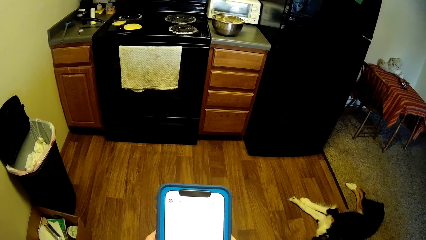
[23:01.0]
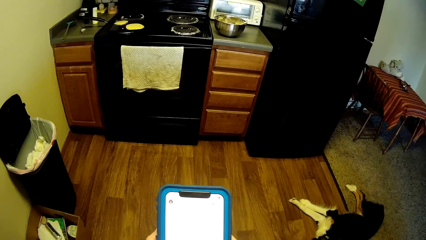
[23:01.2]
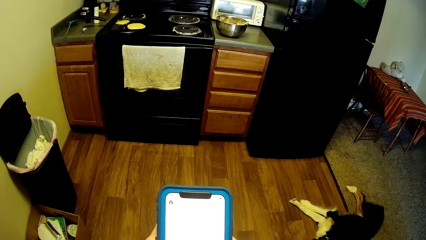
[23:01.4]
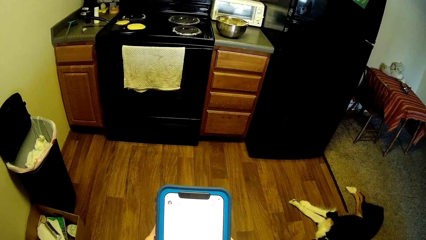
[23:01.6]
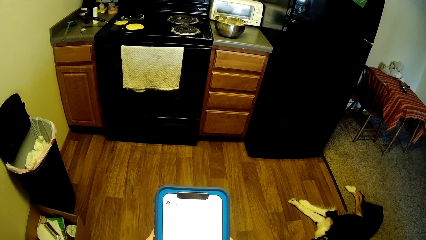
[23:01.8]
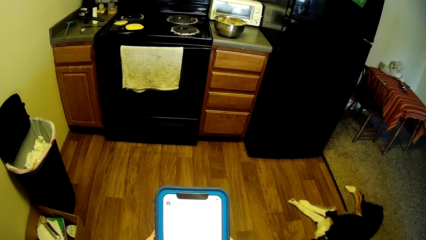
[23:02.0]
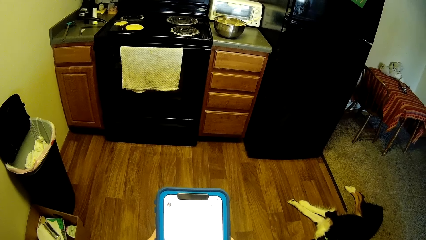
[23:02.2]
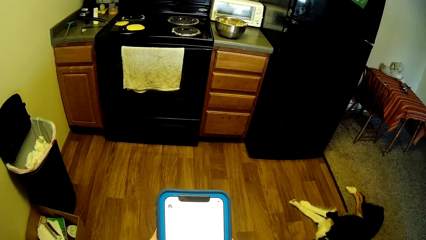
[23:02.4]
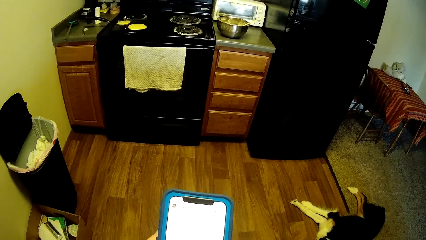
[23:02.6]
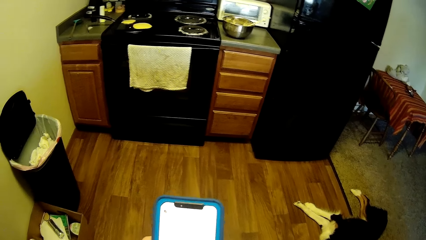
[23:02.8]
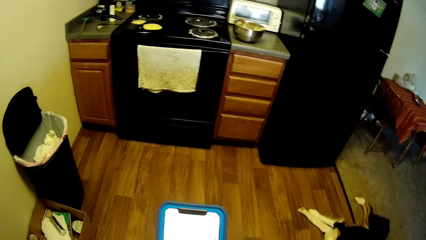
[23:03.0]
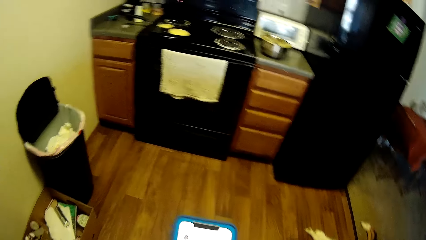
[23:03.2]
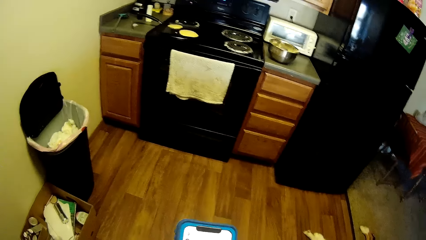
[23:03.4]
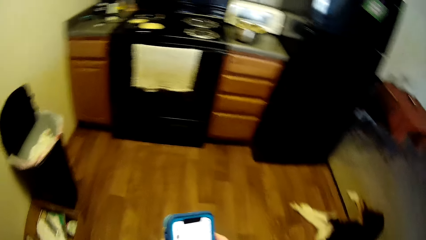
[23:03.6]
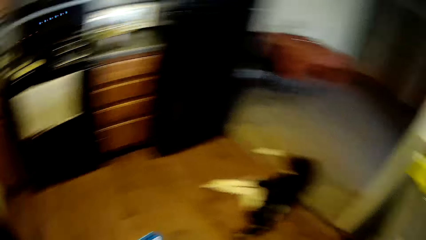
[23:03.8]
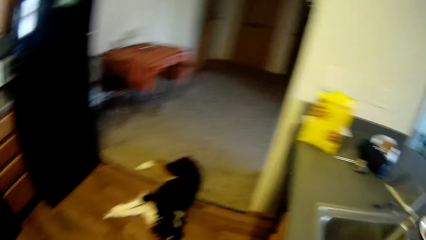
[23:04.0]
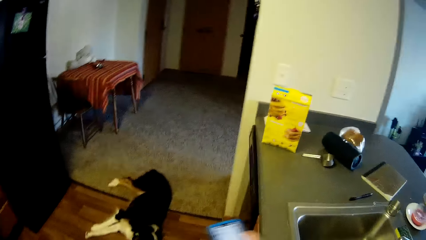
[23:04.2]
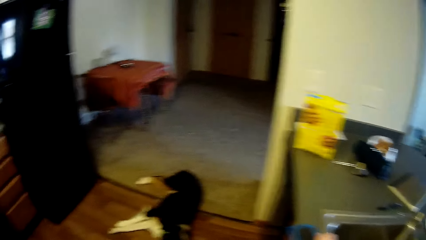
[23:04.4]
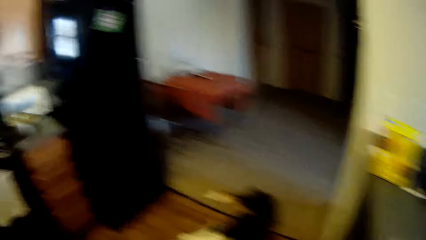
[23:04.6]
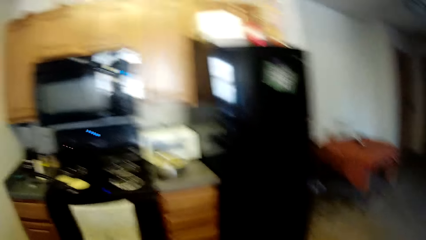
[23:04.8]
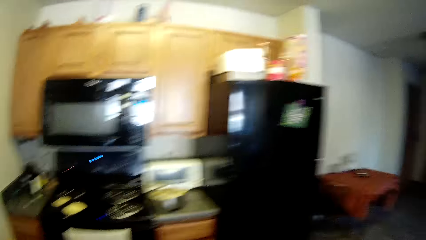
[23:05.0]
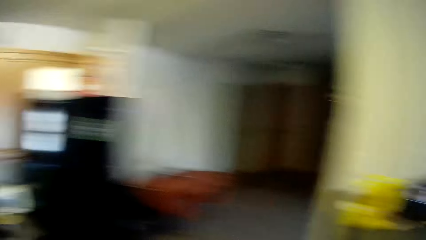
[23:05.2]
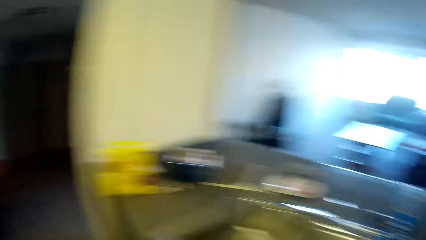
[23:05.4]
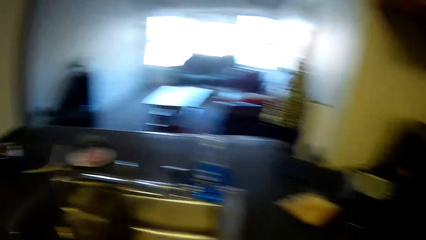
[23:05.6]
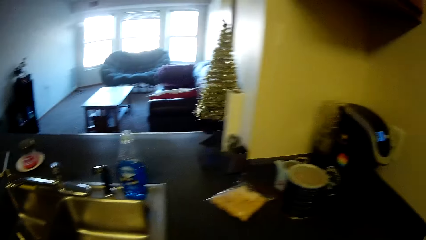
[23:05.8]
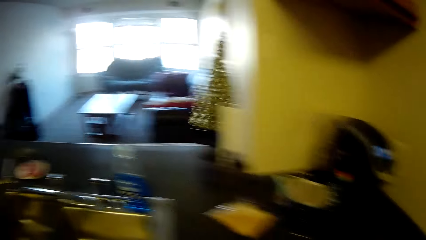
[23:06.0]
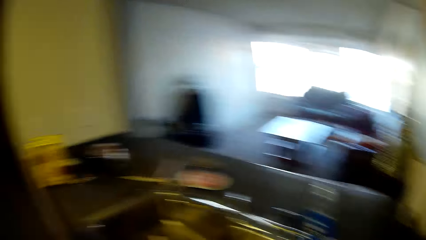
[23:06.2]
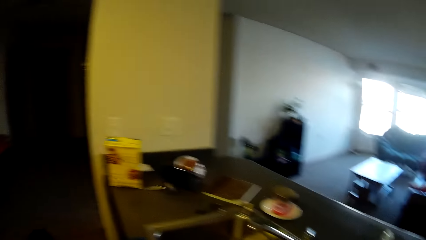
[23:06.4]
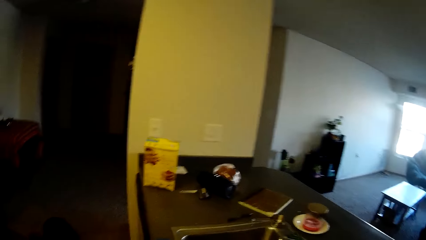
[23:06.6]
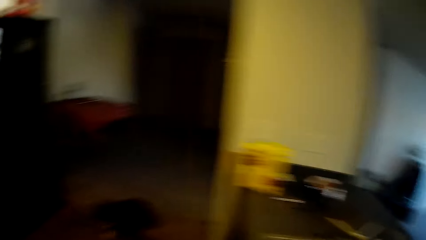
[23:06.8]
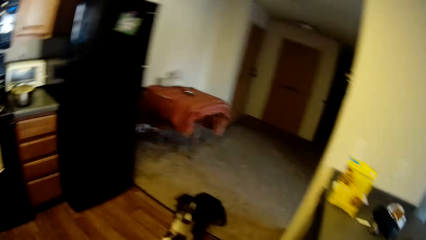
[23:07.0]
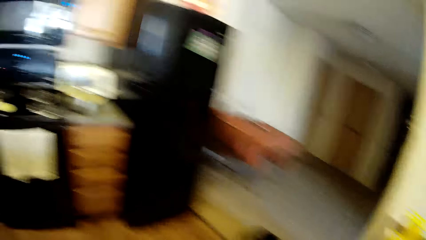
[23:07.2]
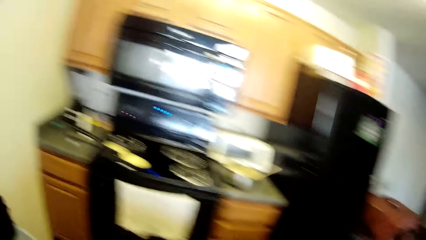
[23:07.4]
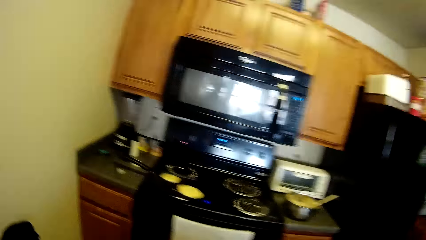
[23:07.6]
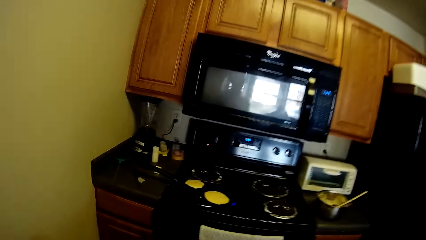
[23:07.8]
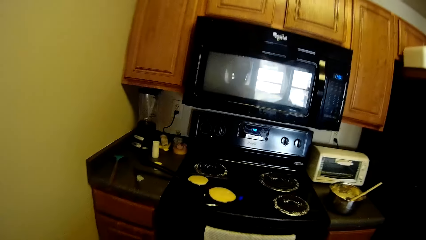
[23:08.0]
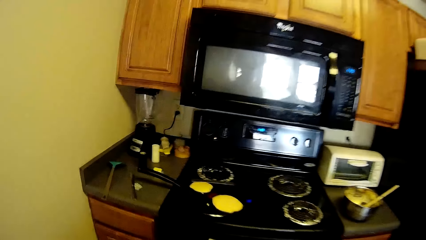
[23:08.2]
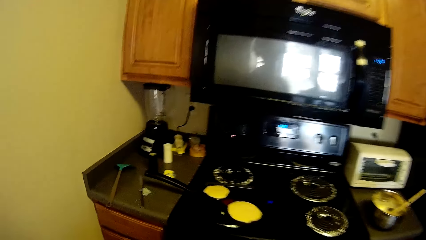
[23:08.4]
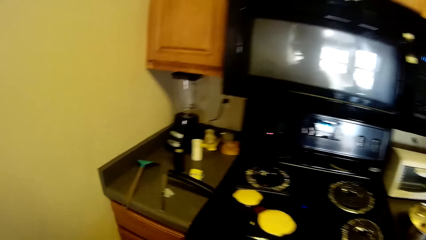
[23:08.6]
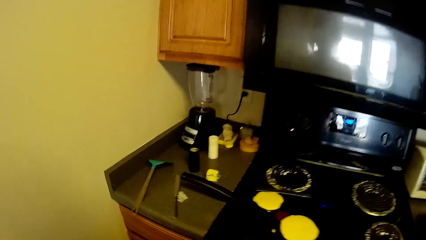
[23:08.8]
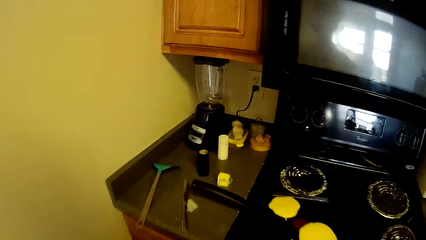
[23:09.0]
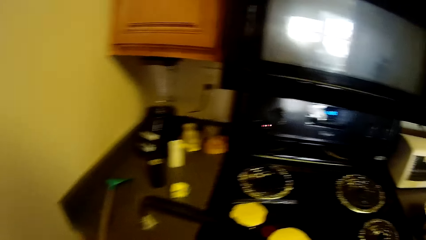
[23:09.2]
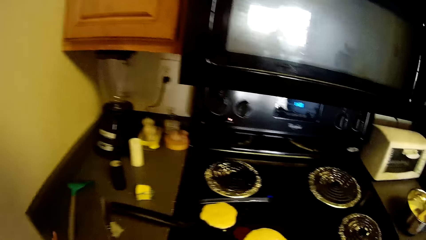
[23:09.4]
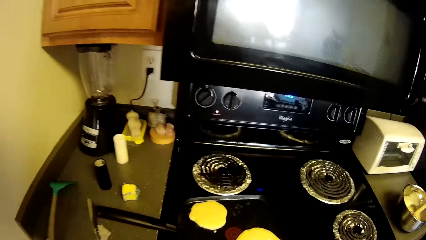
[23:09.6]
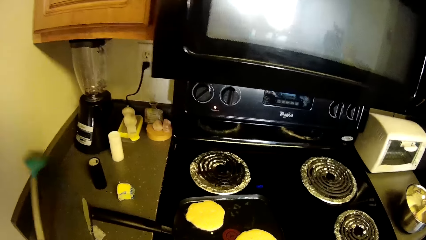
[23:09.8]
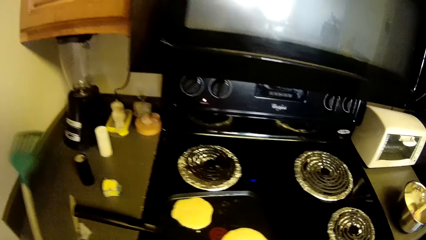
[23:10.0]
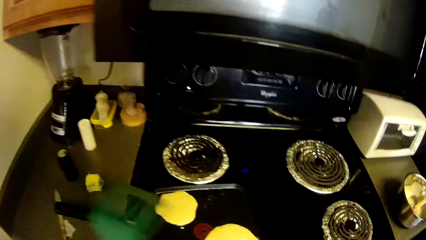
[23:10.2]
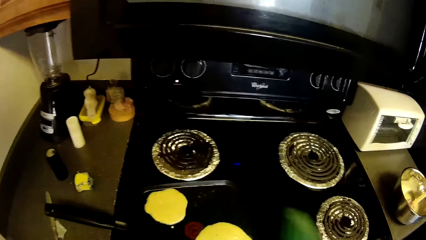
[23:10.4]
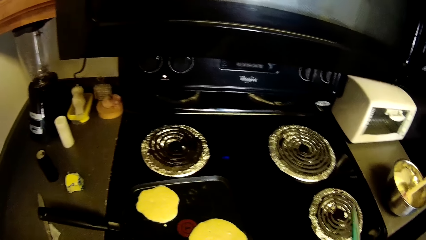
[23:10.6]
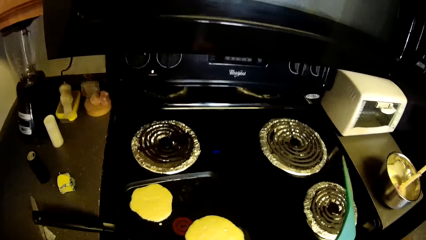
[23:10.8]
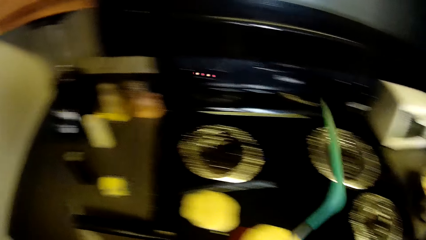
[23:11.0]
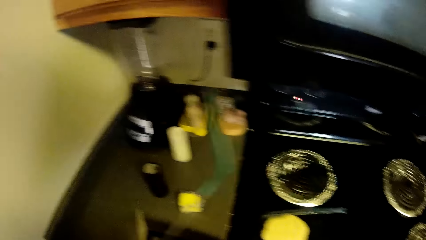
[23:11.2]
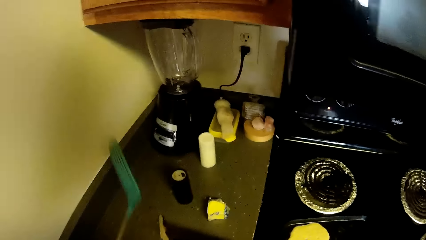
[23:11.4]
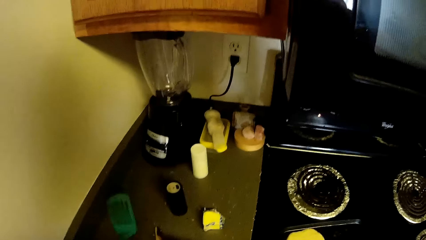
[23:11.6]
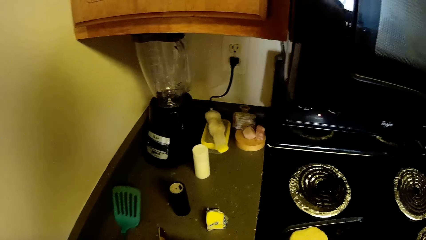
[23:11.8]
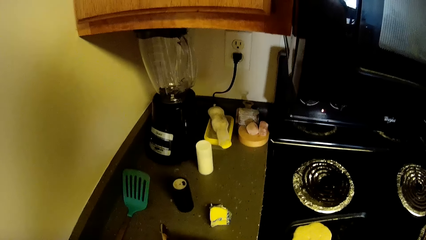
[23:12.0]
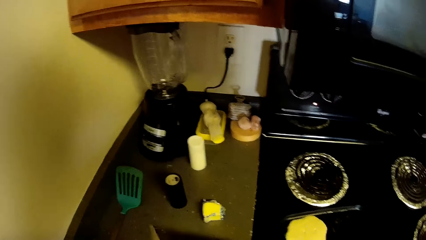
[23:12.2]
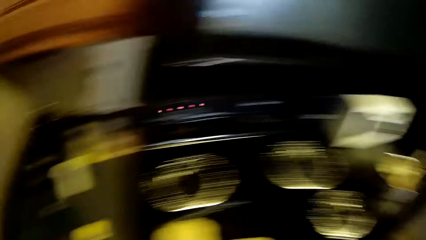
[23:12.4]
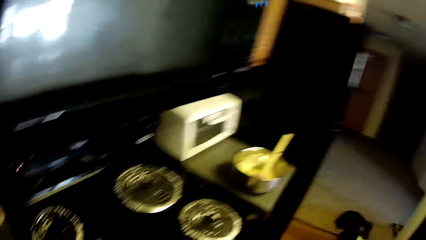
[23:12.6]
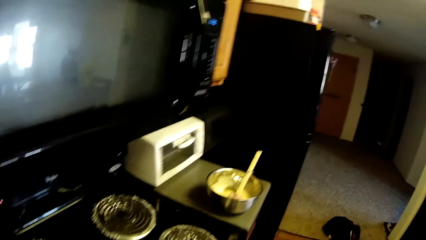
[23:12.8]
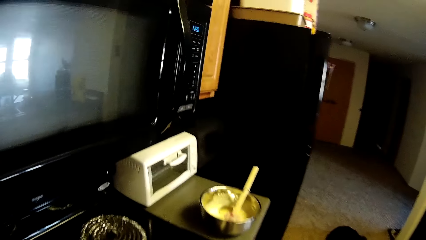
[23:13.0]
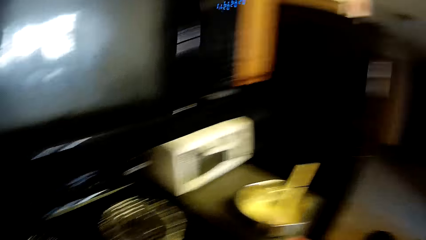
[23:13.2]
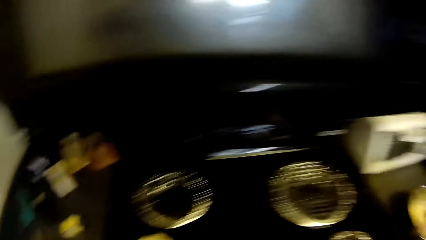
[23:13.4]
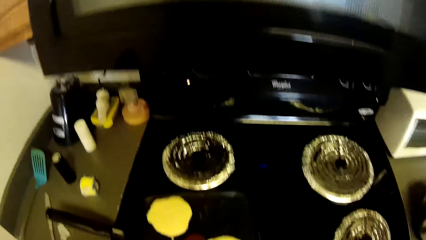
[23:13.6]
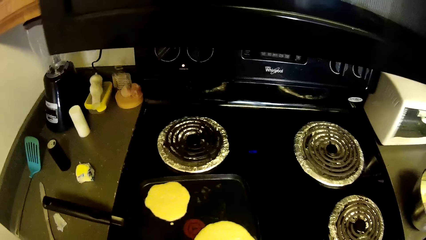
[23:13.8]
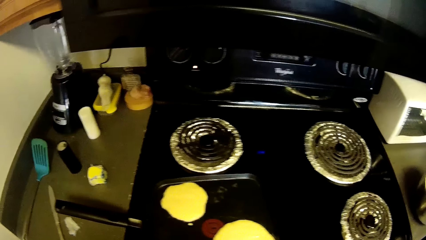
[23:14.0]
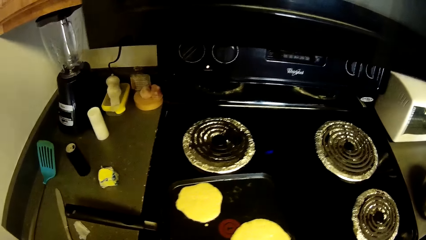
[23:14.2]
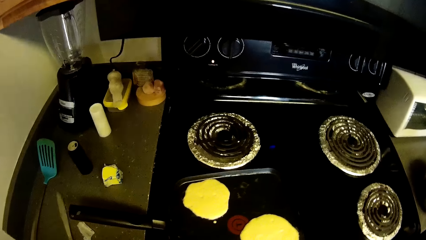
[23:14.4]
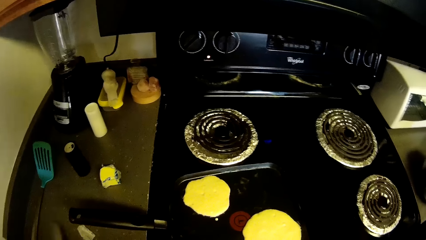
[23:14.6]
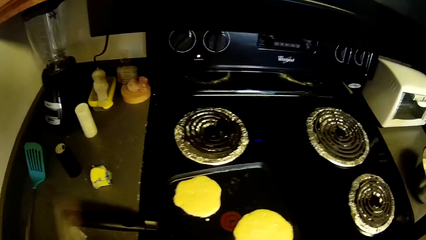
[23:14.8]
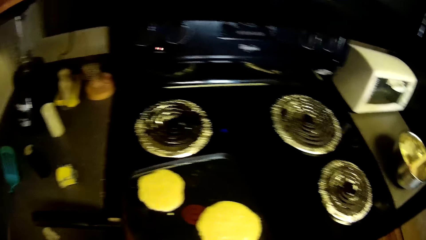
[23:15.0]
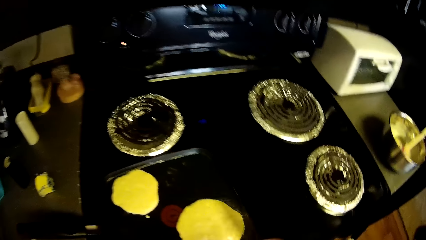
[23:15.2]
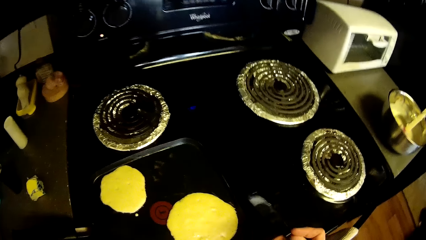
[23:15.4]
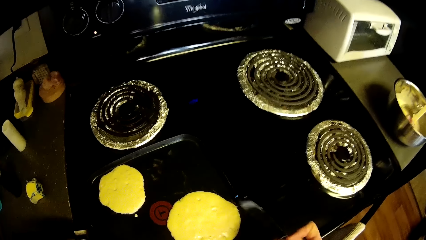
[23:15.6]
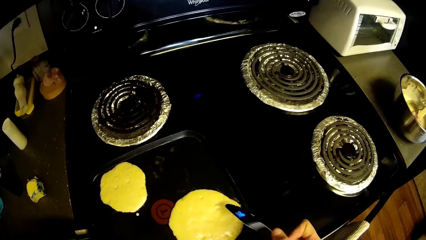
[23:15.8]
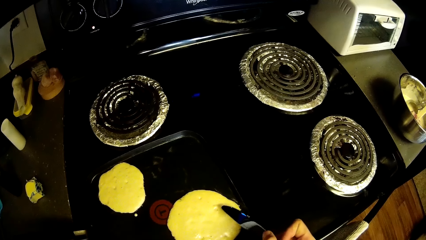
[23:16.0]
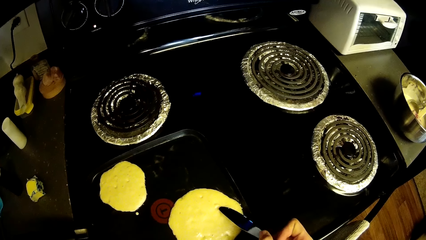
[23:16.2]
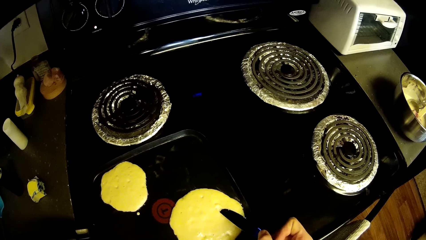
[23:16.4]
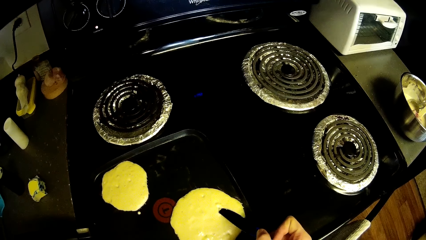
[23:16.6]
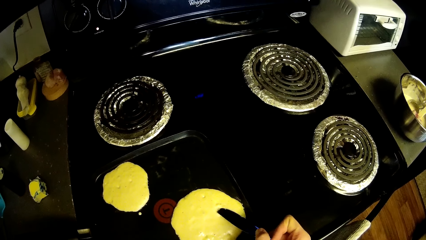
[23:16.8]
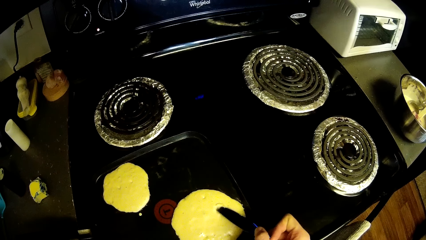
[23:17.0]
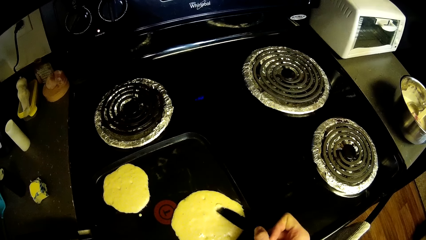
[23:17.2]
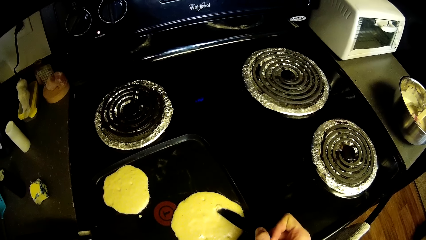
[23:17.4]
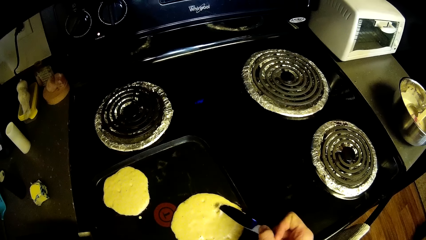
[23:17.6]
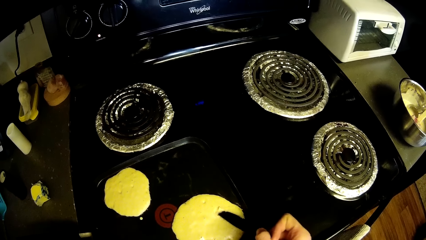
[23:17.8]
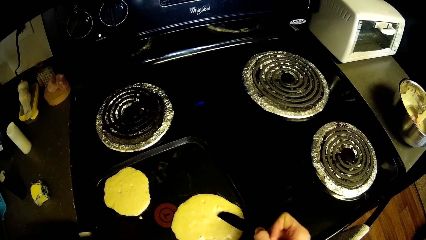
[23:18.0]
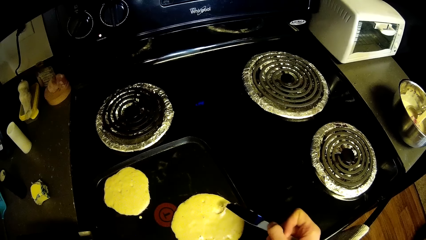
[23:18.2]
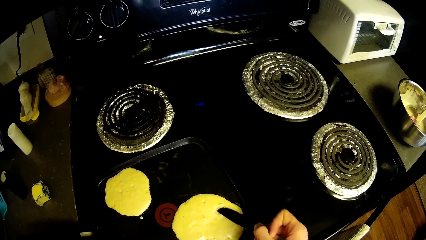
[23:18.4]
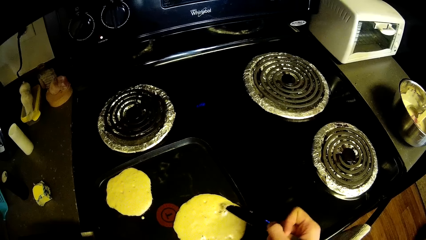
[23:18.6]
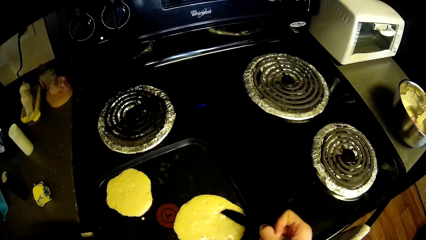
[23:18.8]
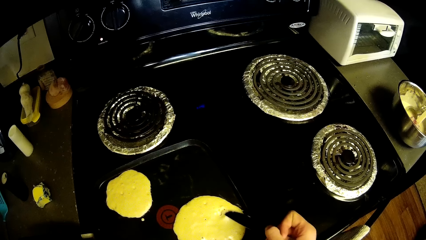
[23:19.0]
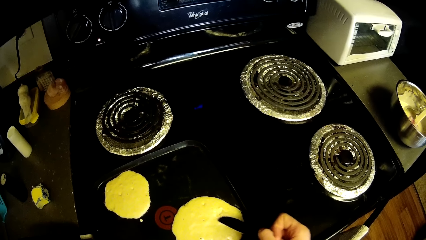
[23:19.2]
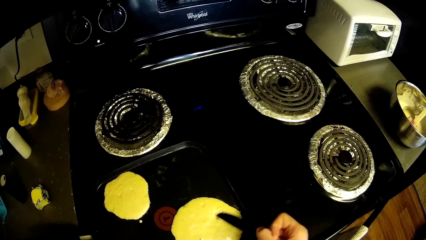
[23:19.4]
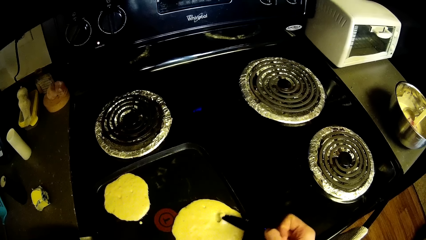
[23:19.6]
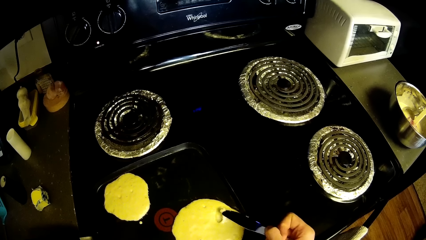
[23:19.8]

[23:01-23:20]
The camera wearer looks around the kitchen. She drops the phone on the slab. She walks towards a gas cooker. She picks up a slotted turner from the slab close to the gas cooker. She moves the slotted turner around. She drops the slotted turner on the slab. She moves around the gas cooker and stares around. She picks up a table knife from the slab. She passes the table knife to her right hand. She touches the cheese with the table knife. She scrapes a pancake in a crepe pan on the gas cooker with the table knife.
